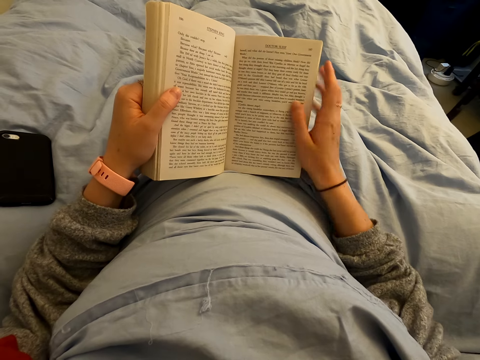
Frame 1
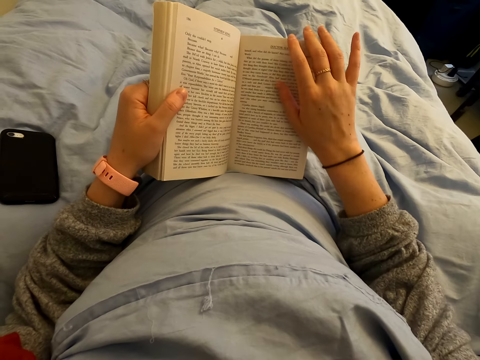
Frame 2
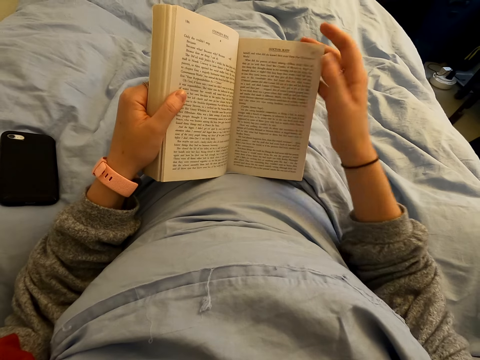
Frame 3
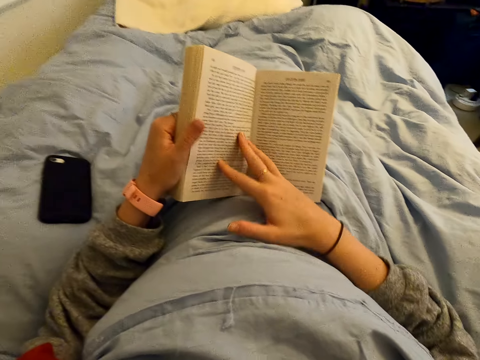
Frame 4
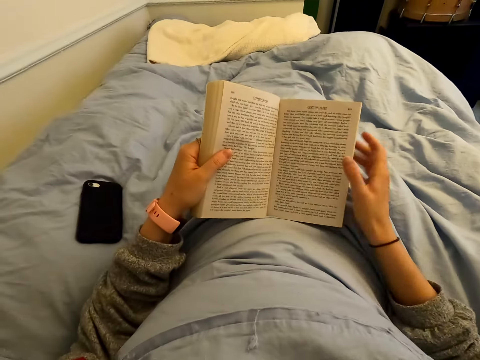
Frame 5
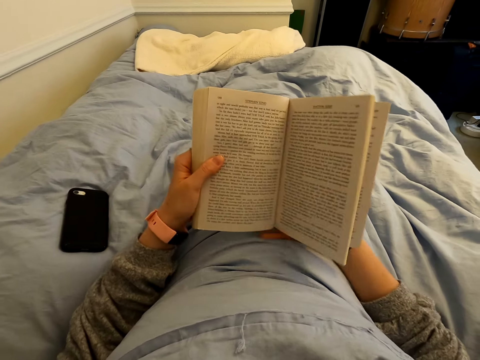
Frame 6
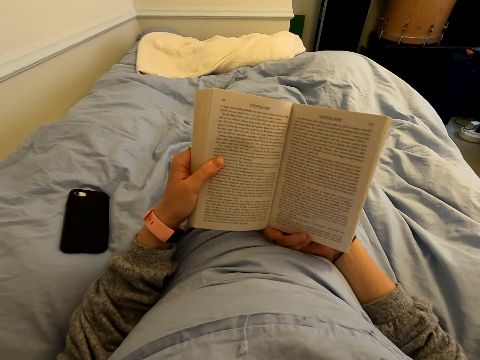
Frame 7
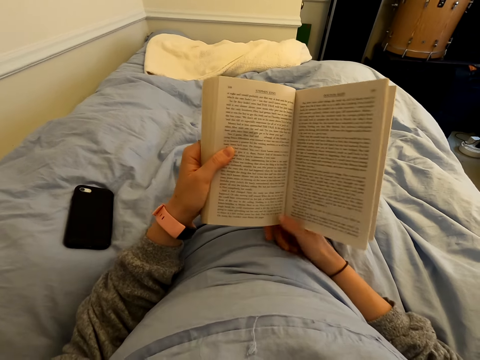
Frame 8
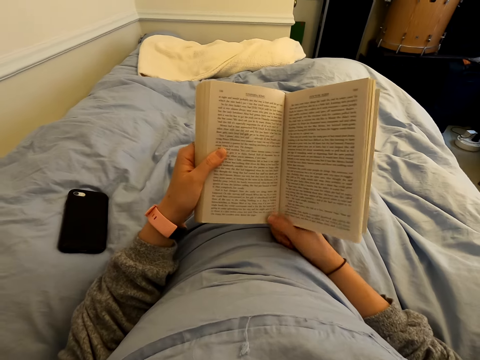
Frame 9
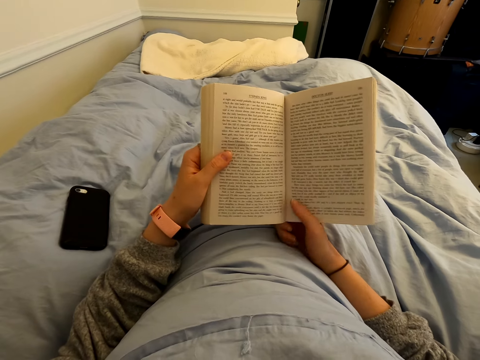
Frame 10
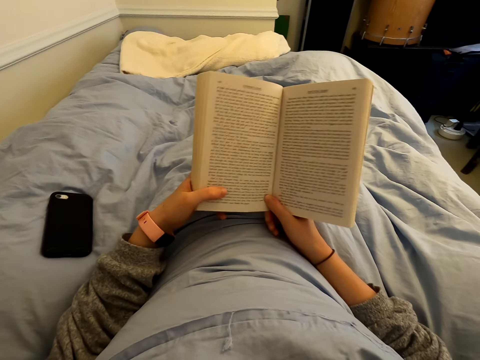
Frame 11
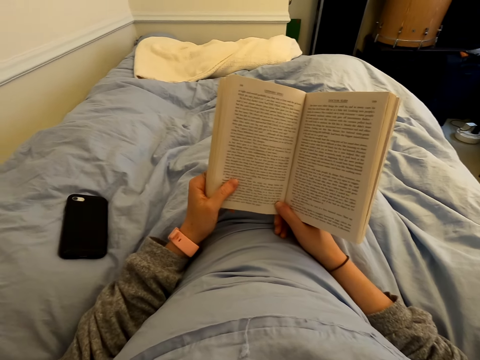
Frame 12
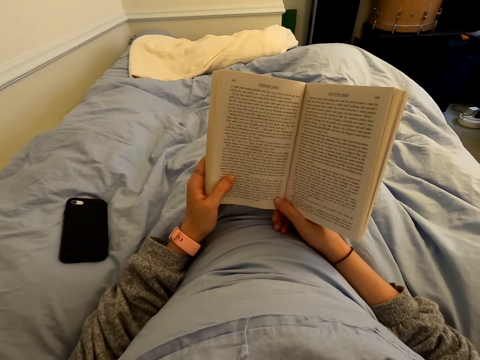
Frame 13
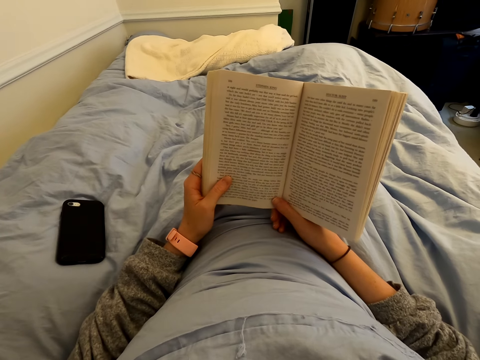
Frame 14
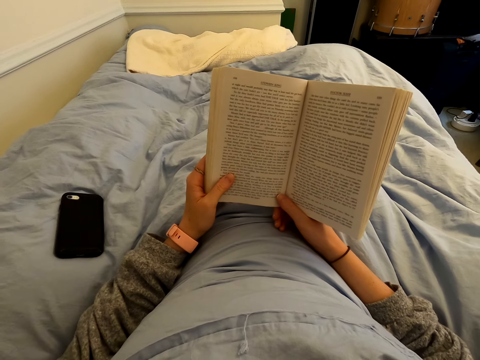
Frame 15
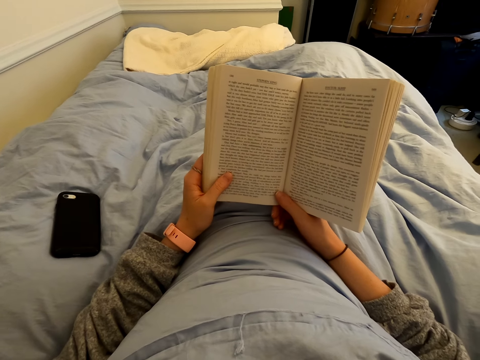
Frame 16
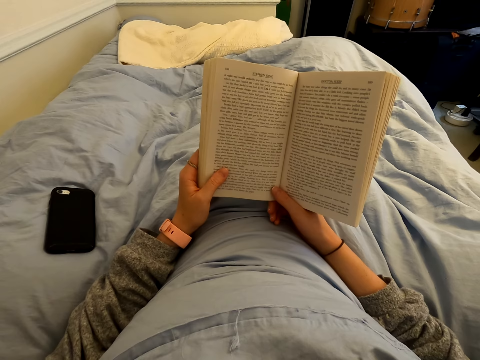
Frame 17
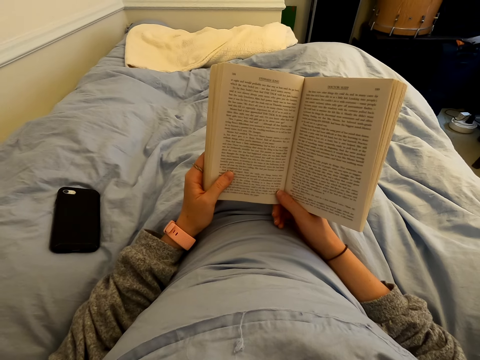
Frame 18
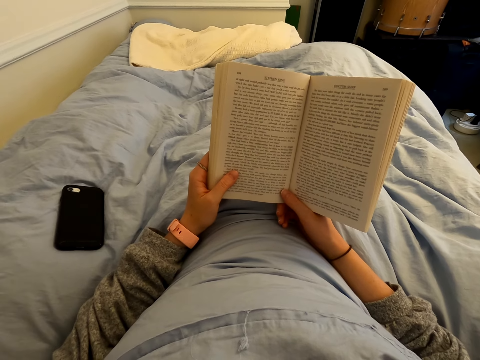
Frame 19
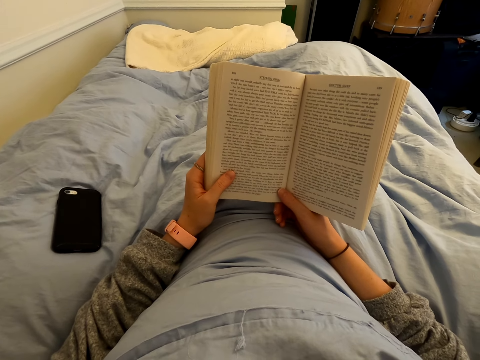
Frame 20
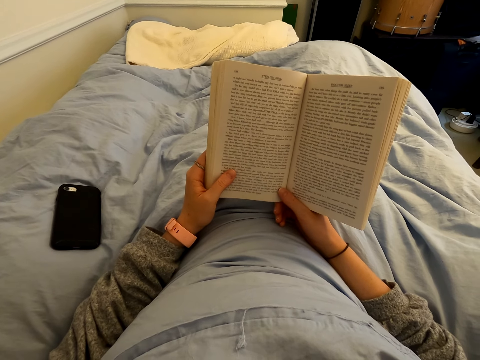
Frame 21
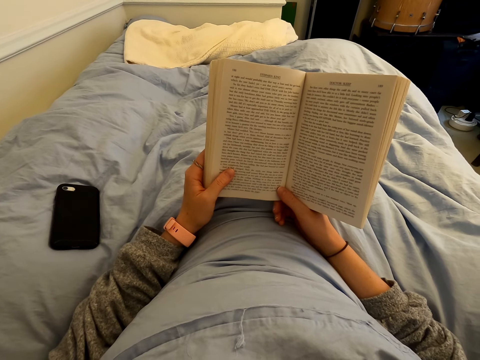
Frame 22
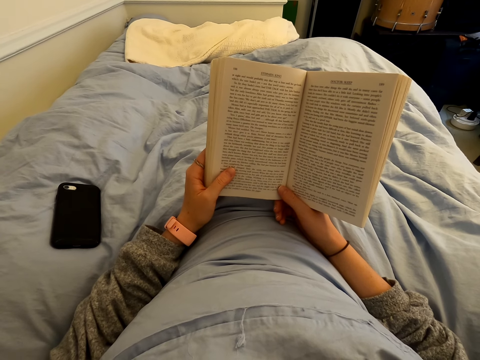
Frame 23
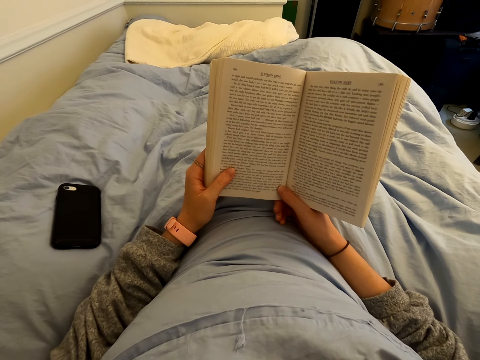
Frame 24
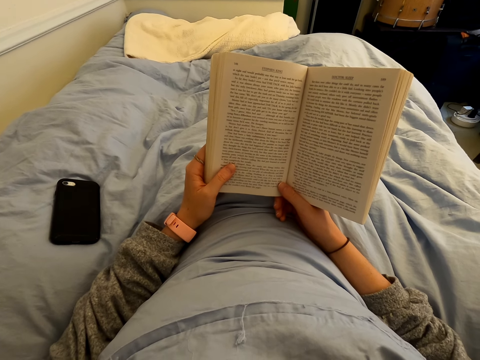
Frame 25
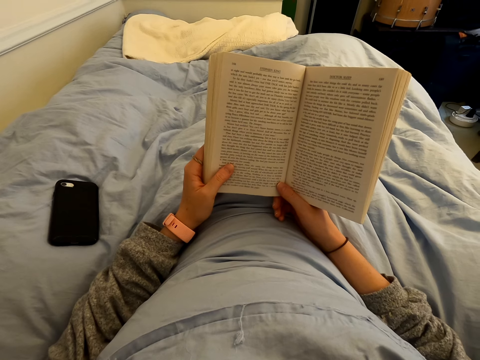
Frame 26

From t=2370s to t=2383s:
The camera wearer flips a page of the book. They read the book.

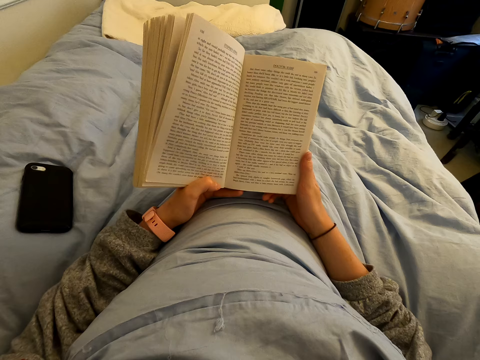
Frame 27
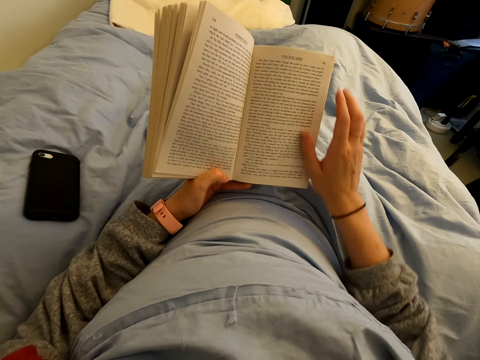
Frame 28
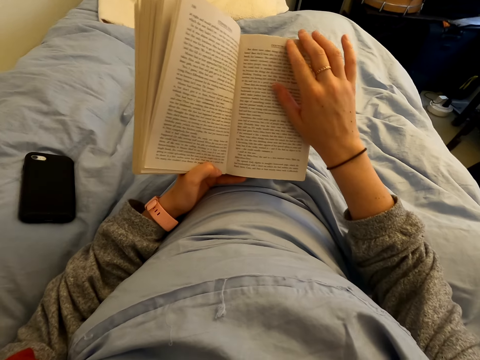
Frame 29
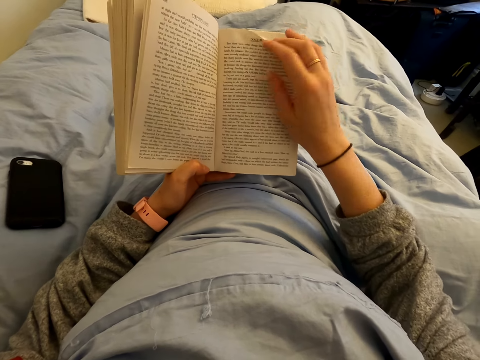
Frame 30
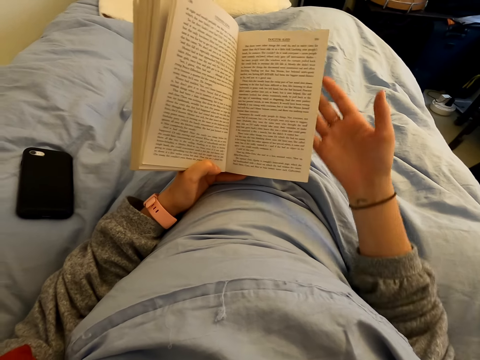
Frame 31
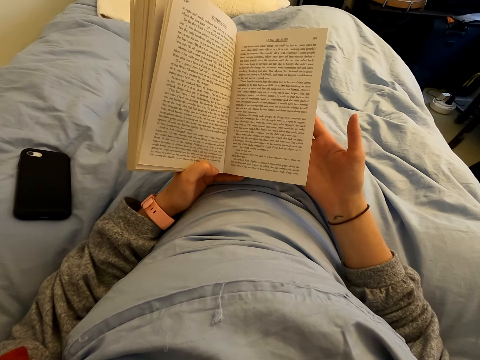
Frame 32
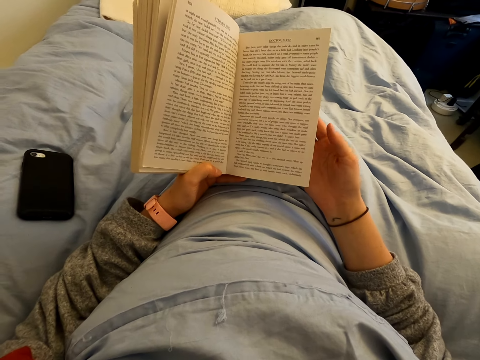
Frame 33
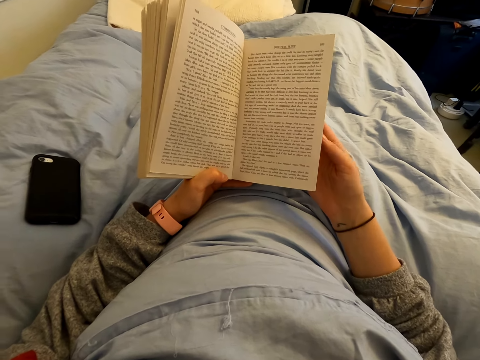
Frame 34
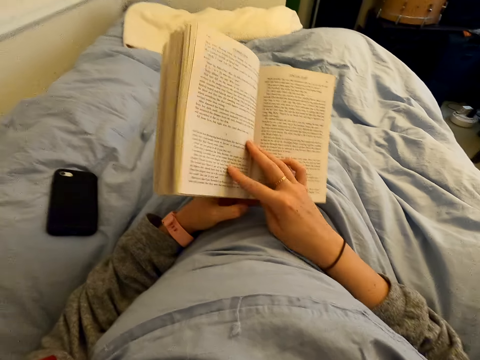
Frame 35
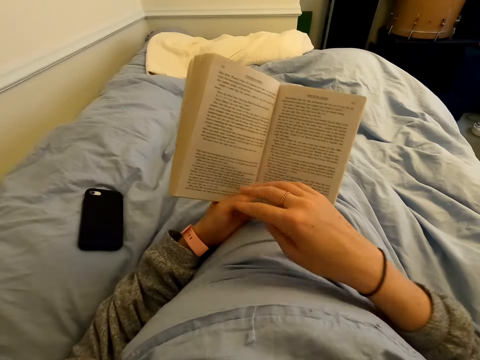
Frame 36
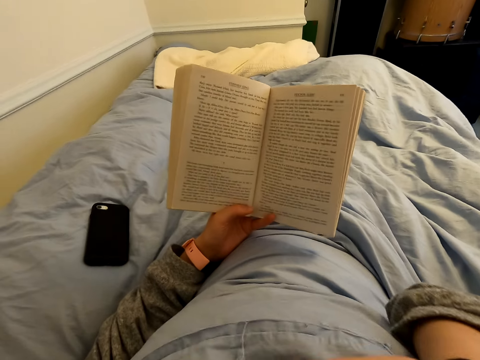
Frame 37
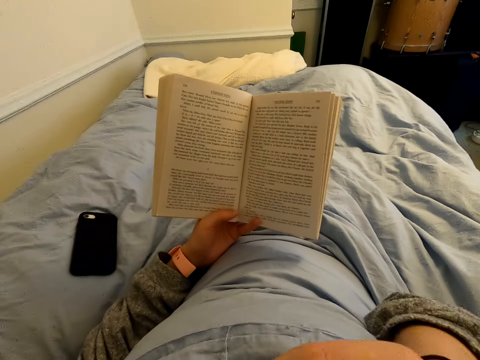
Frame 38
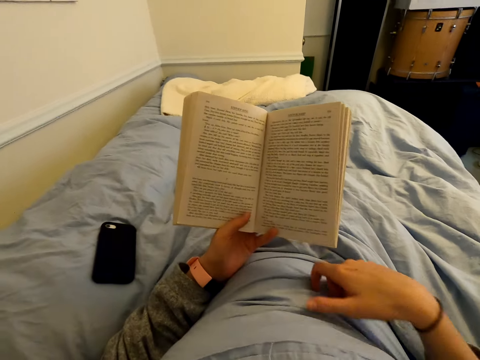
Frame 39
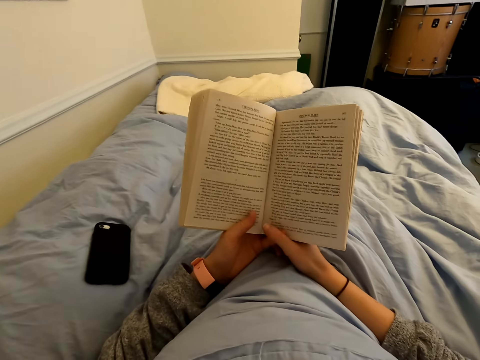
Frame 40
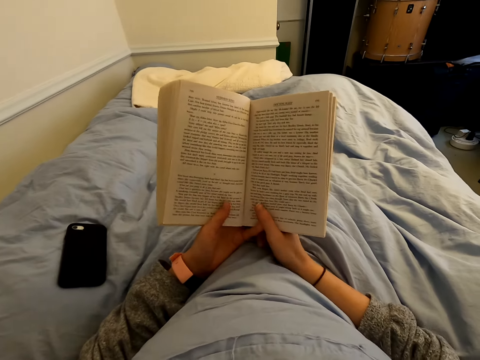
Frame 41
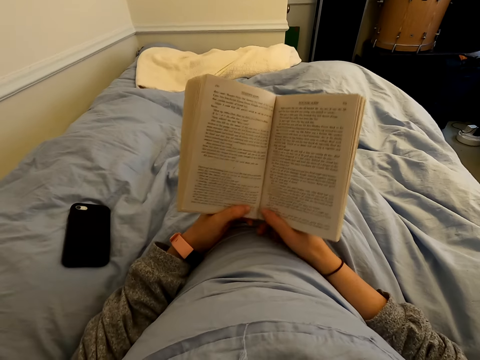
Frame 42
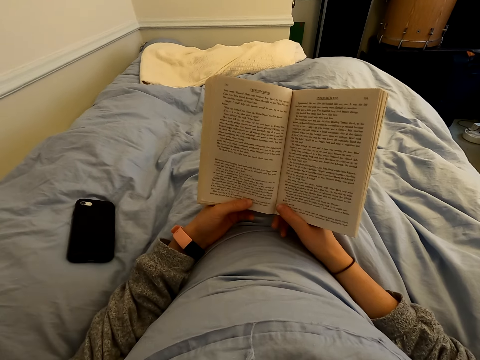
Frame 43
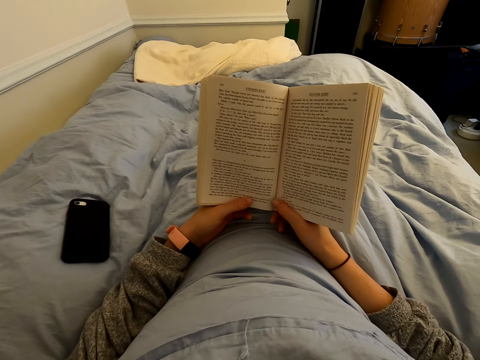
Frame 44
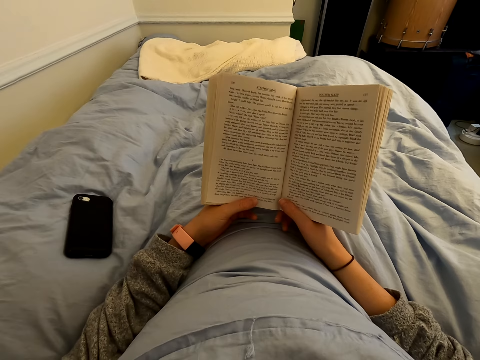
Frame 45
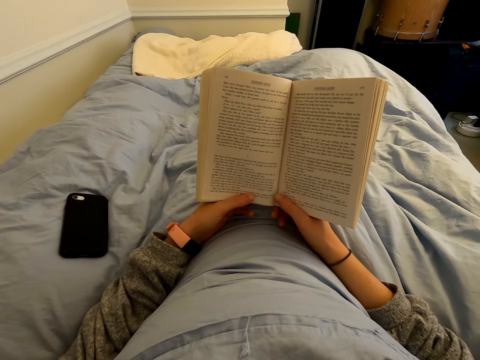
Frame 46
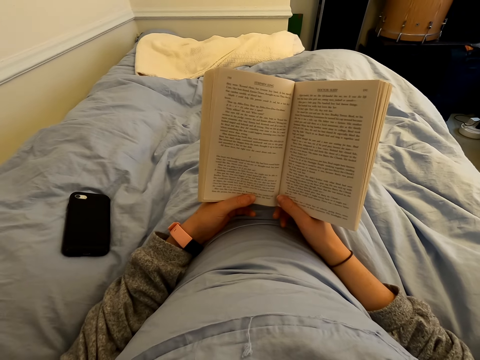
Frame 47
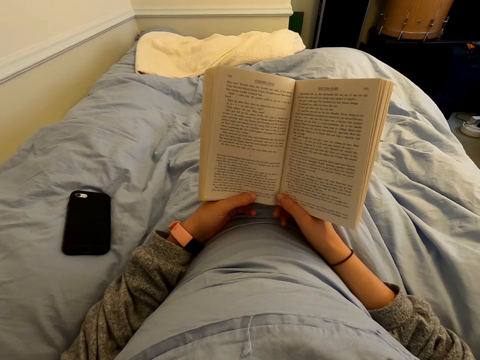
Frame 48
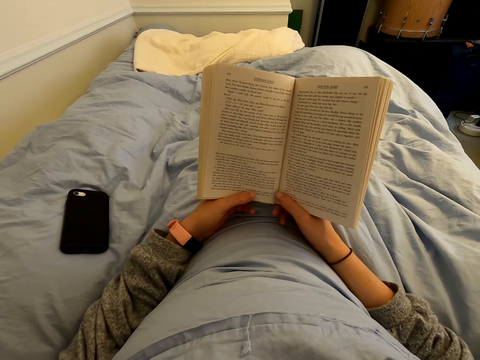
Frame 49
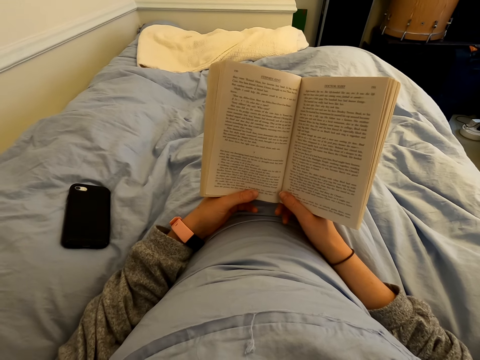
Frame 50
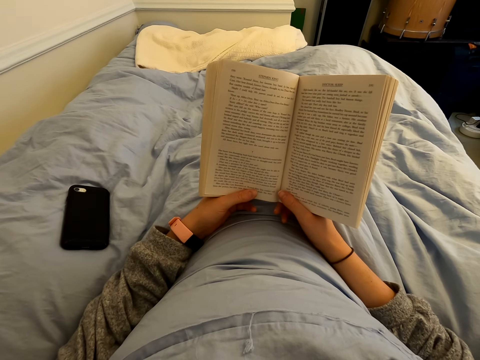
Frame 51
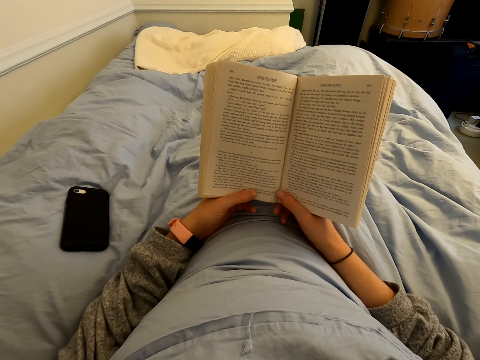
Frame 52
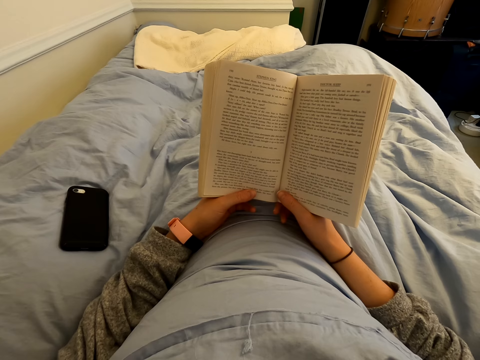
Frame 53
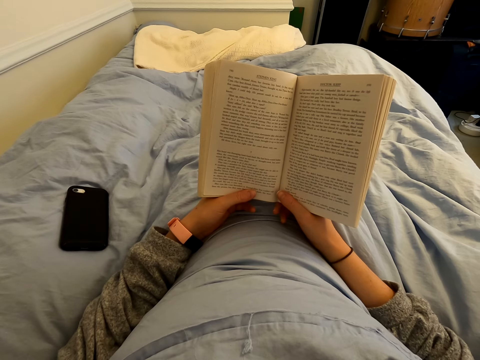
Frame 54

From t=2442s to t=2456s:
The camera wearer touches a page of the book. They flip a page of the book. They put a hand up. They touch the face. They touch the book. They read the book.
